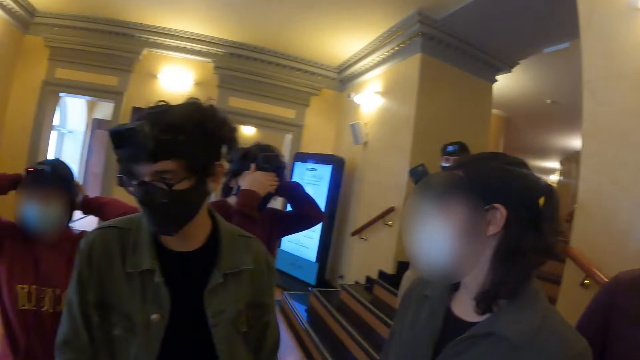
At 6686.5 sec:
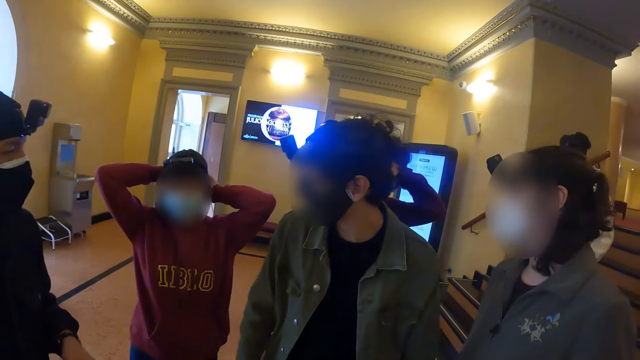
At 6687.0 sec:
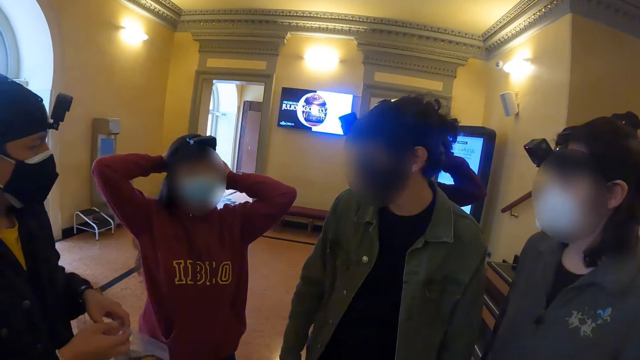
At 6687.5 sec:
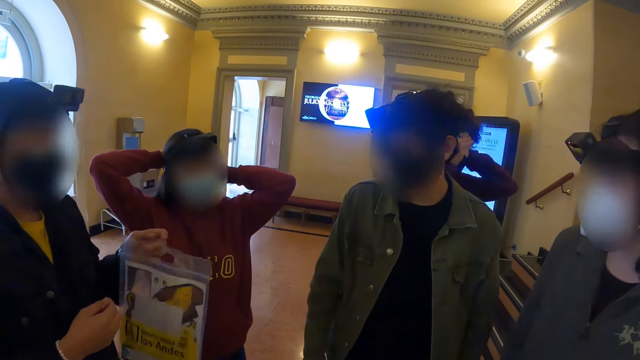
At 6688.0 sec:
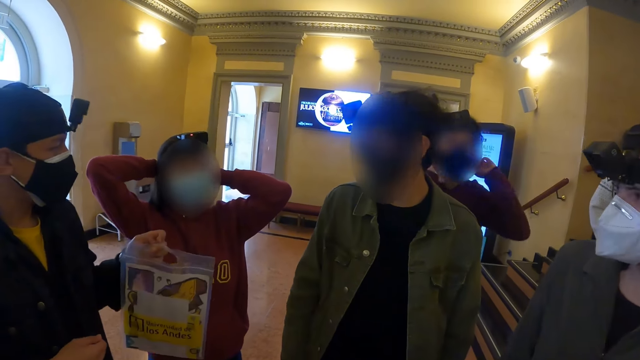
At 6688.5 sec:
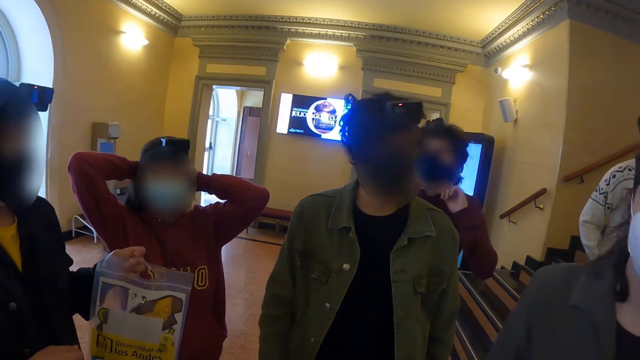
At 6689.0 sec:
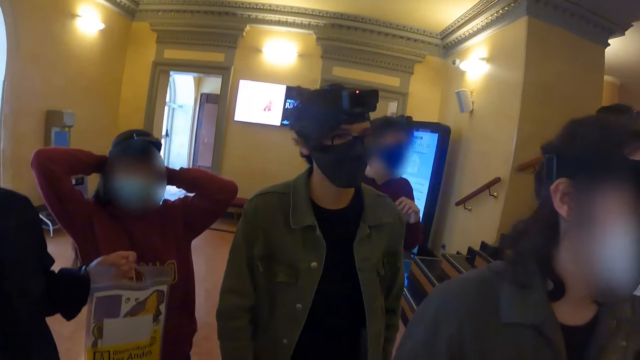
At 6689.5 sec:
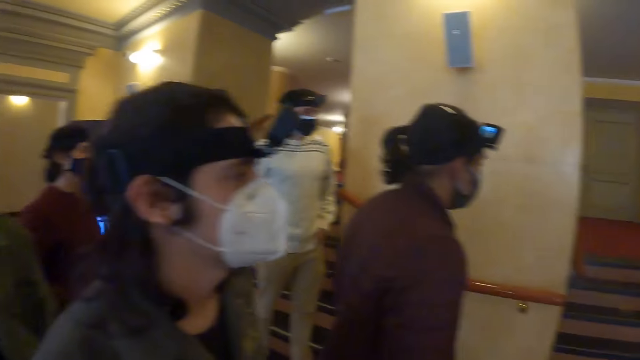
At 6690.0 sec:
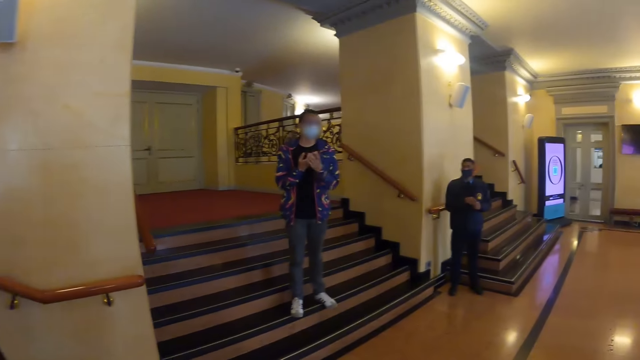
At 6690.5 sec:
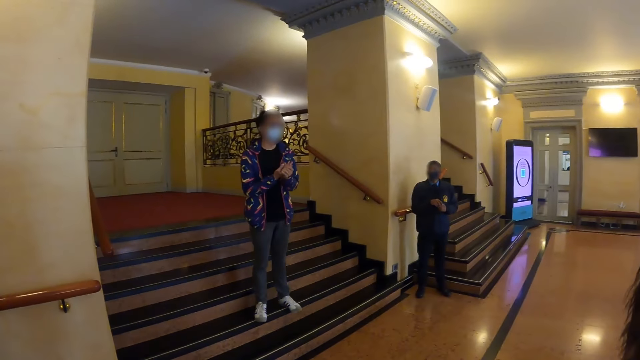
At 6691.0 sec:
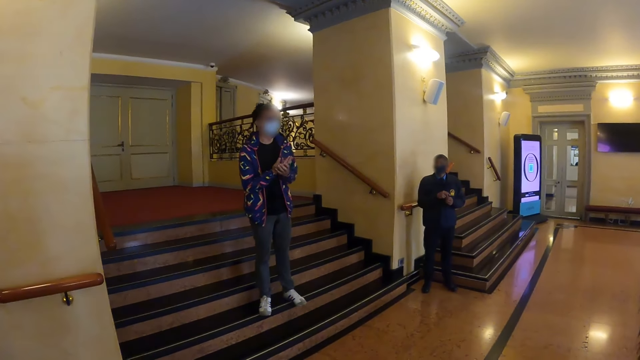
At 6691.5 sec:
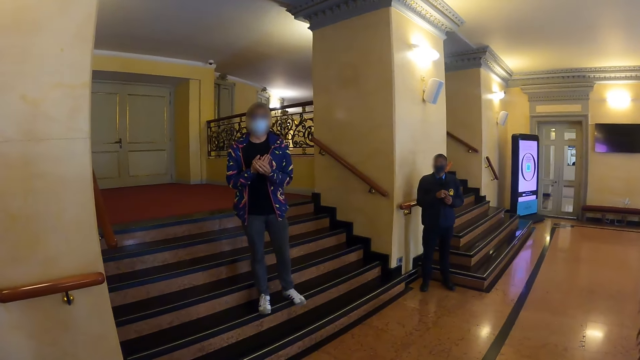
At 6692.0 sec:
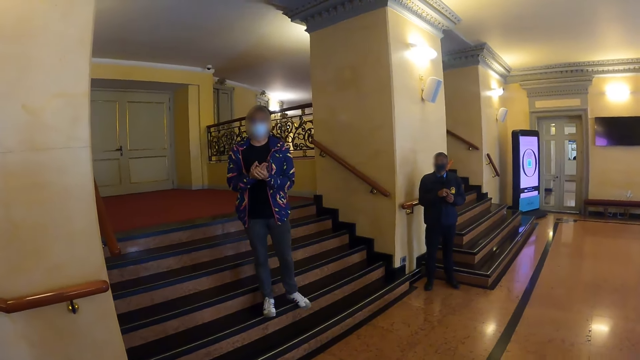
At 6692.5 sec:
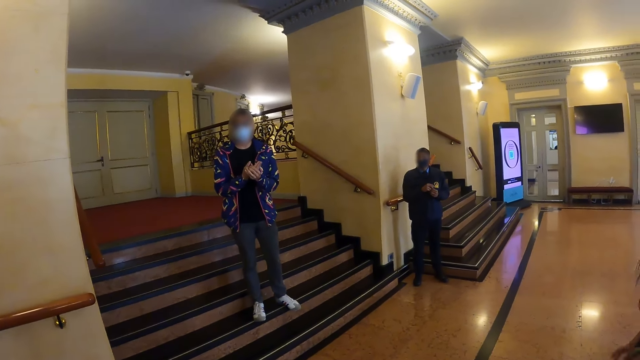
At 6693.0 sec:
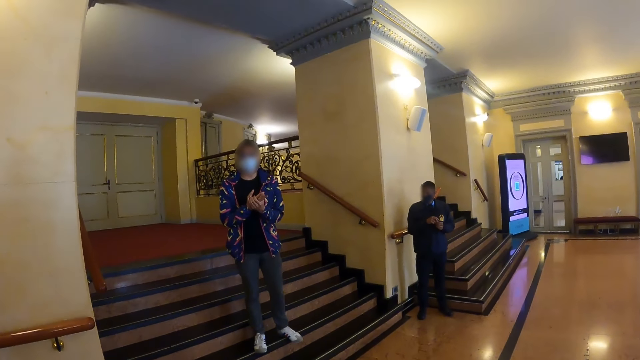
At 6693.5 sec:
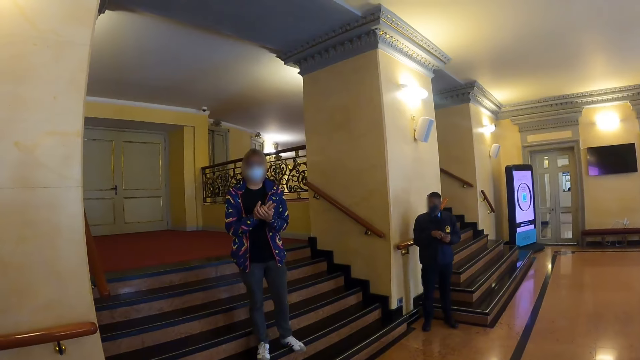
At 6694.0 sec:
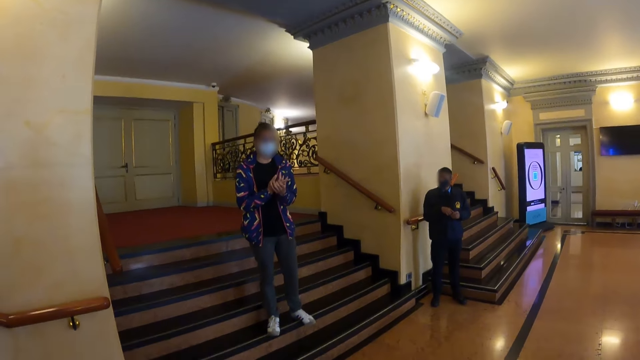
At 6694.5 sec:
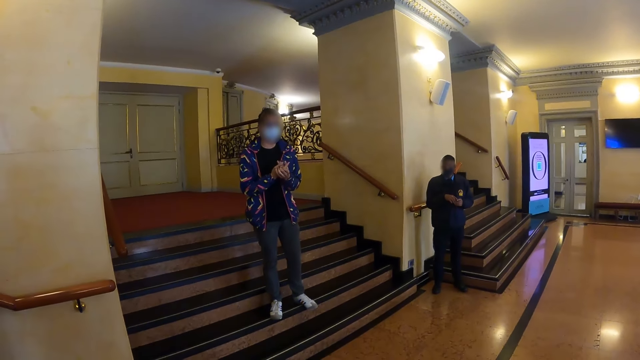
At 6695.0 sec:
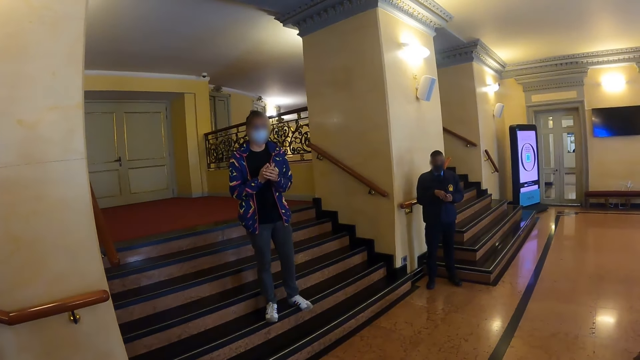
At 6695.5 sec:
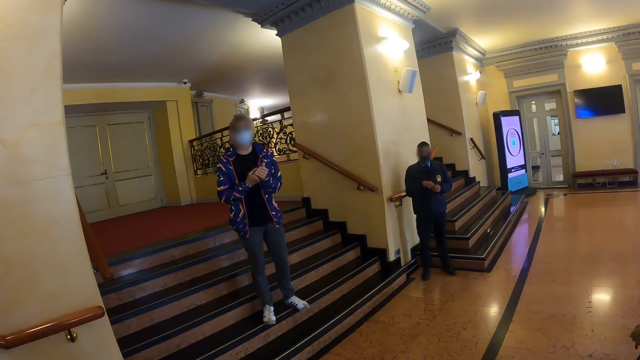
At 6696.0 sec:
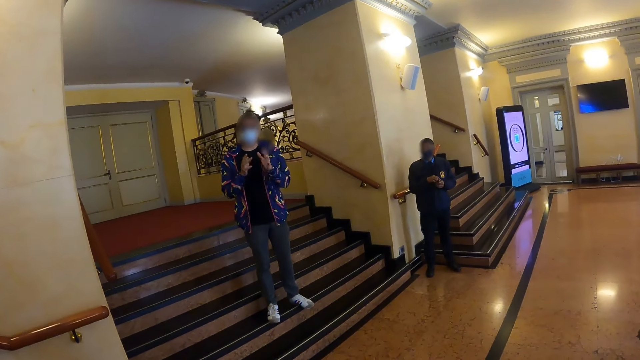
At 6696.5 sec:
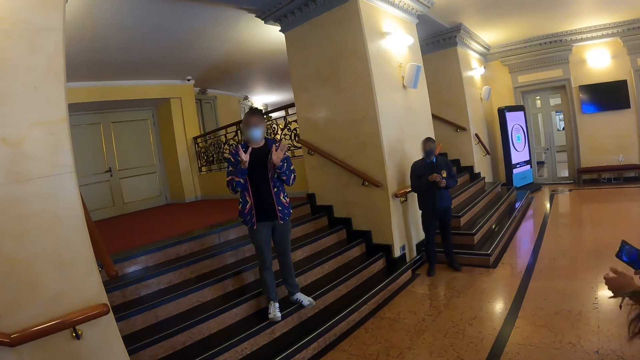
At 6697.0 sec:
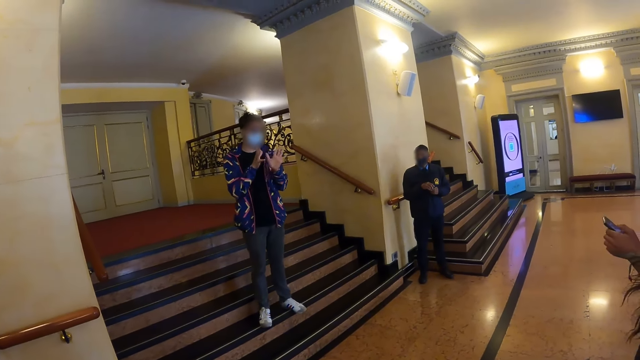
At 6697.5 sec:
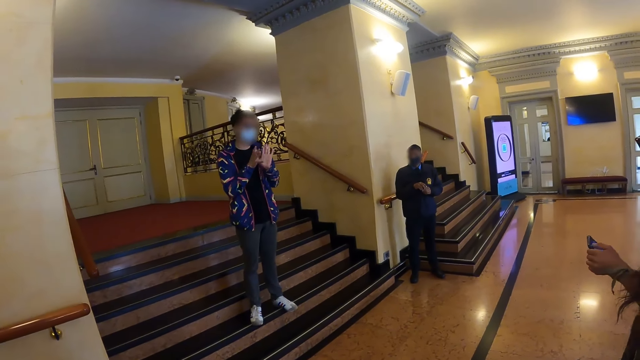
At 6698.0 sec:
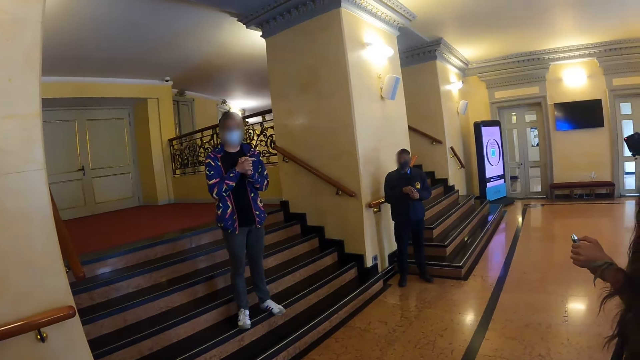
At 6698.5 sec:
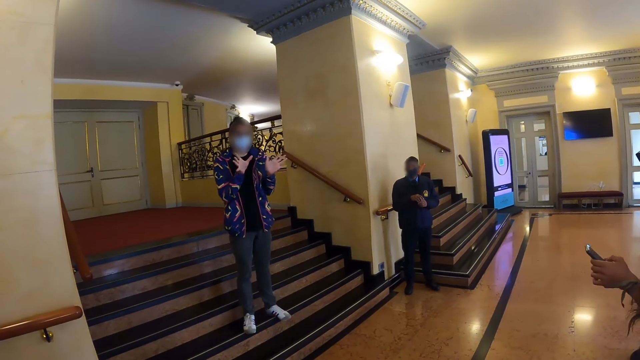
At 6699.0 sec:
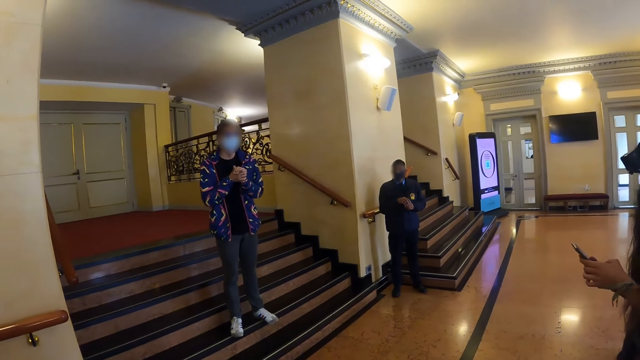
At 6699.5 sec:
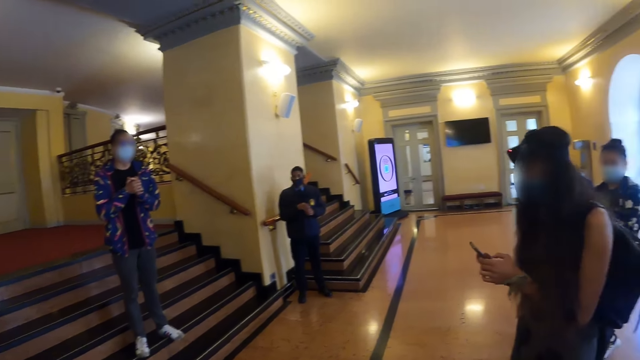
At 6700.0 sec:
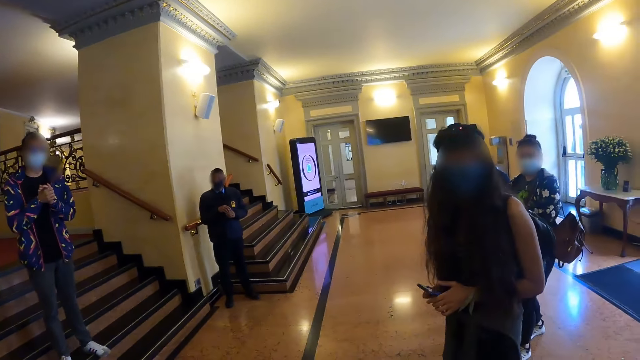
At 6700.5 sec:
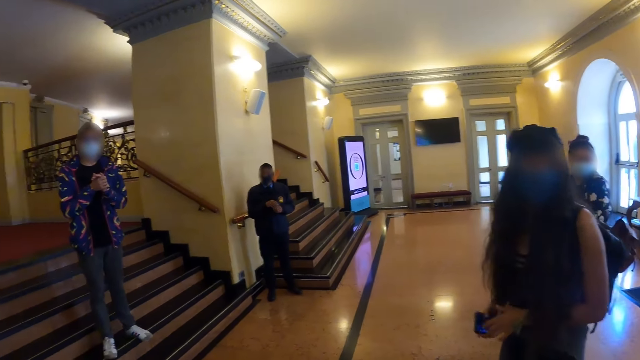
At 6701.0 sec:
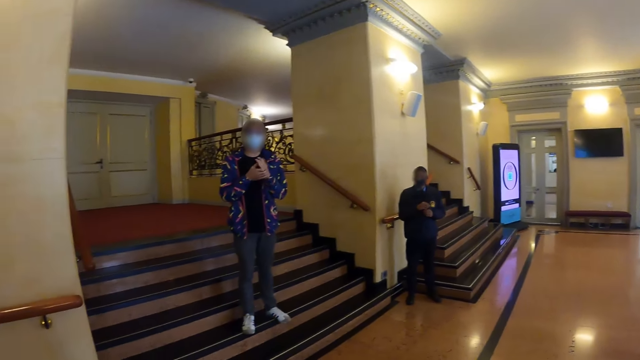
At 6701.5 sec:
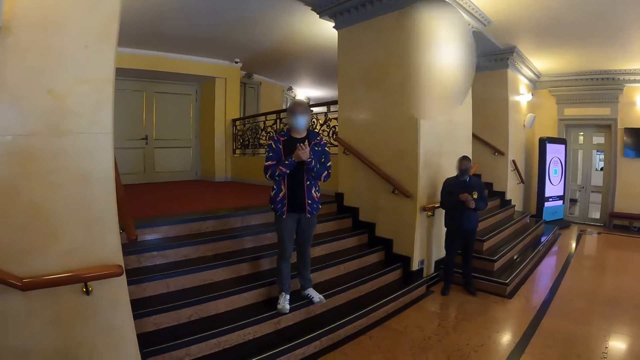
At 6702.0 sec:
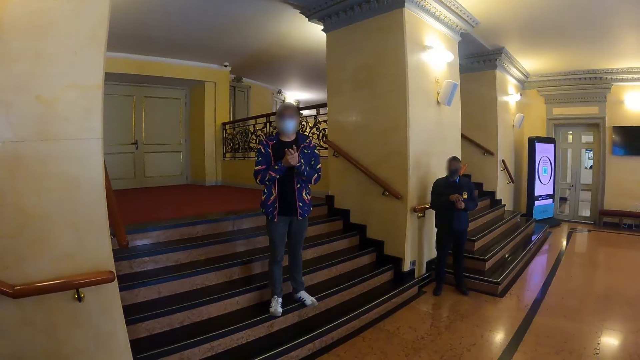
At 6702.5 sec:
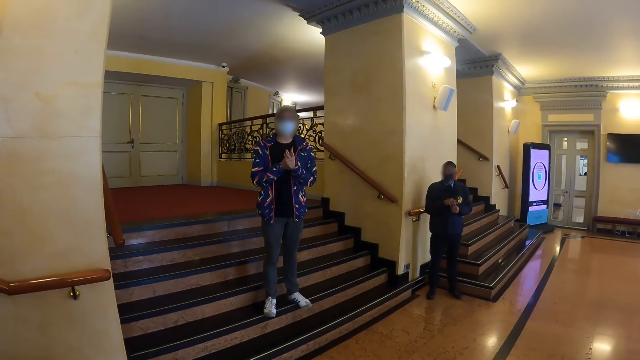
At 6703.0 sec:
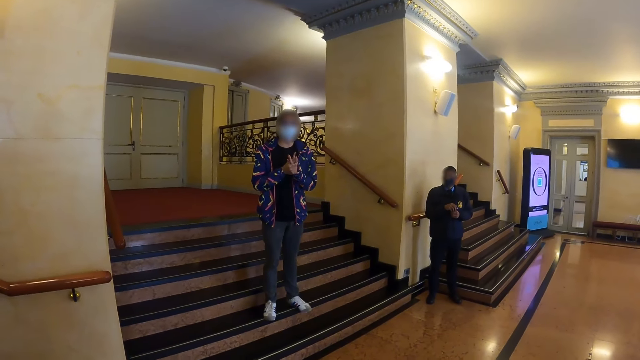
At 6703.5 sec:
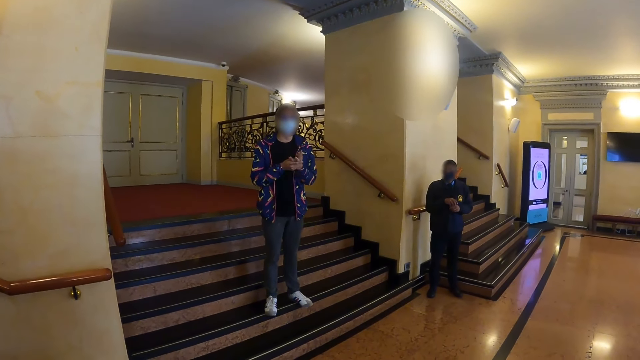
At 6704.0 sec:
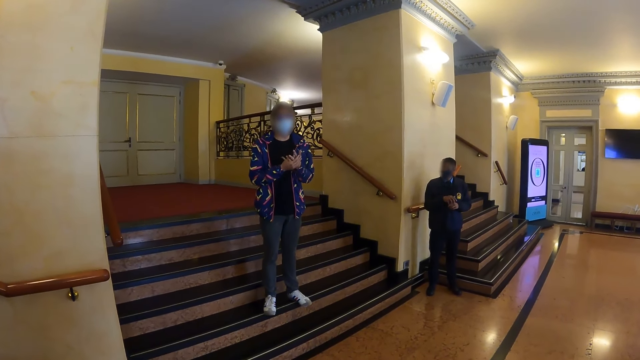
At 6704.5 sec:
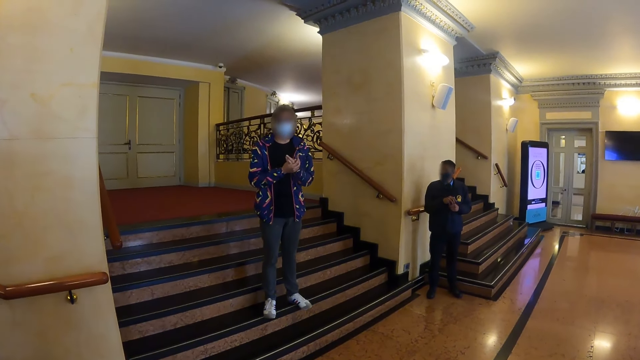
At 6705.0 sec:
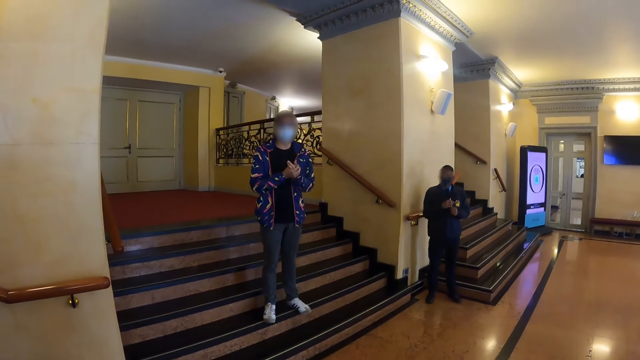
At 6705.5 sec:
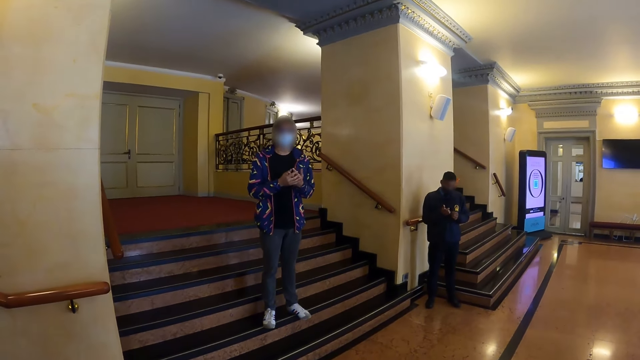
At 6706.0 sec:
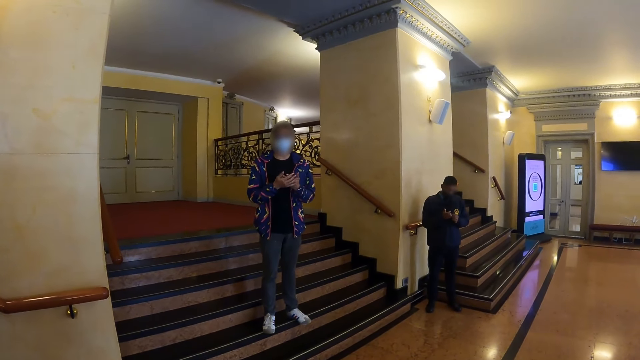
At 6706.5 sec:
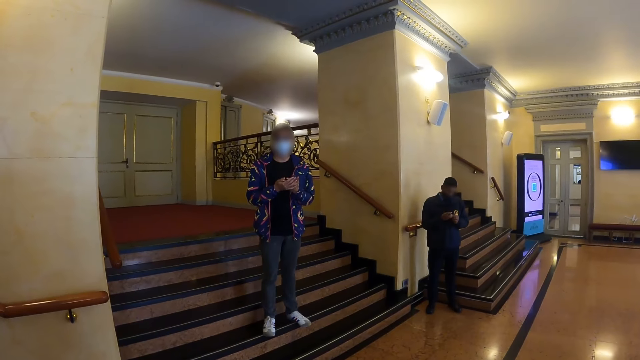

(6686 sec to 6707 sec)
A person talks to another person. The camera wearer looks around. A third person talks to the camera wearer. A fourth person uses the phone. The camera wearer looks around. The third person talks to the camera wearer.
